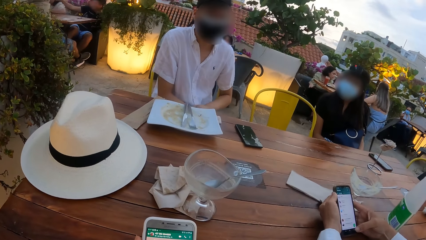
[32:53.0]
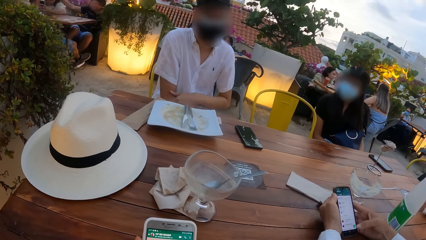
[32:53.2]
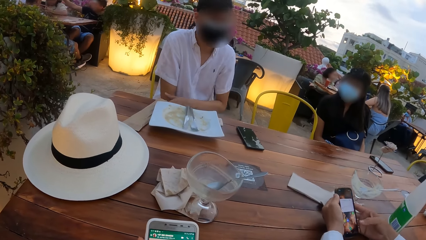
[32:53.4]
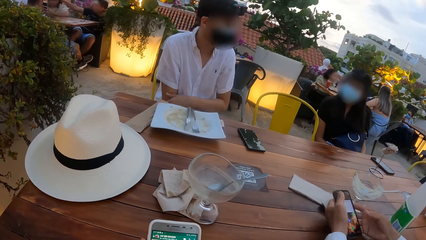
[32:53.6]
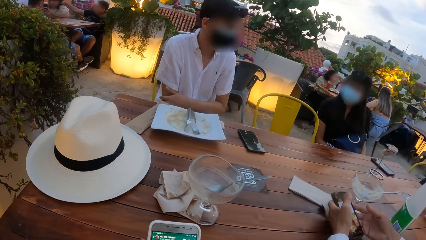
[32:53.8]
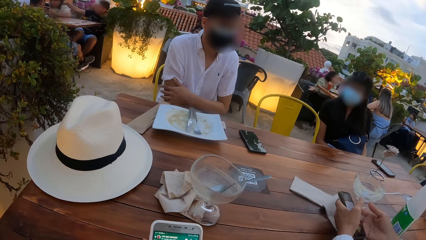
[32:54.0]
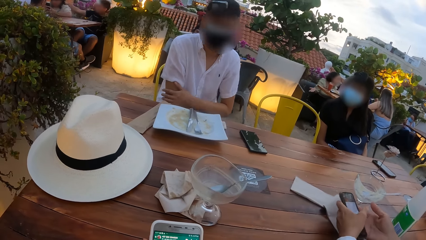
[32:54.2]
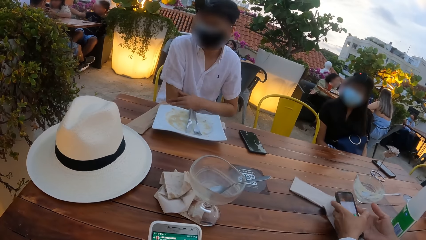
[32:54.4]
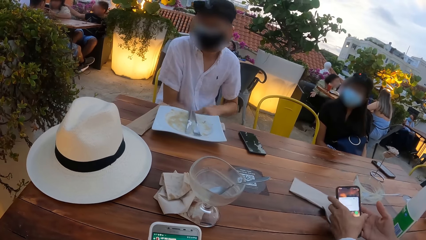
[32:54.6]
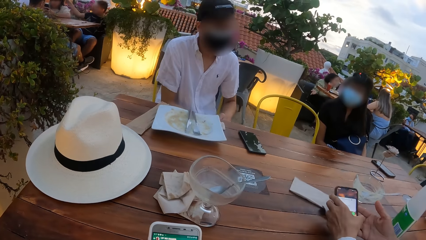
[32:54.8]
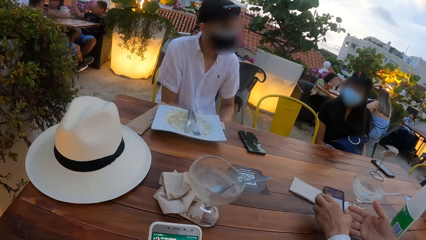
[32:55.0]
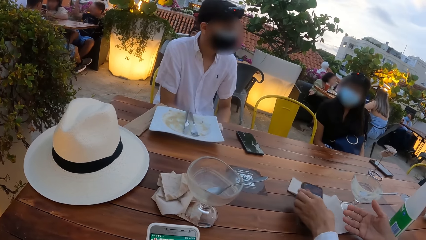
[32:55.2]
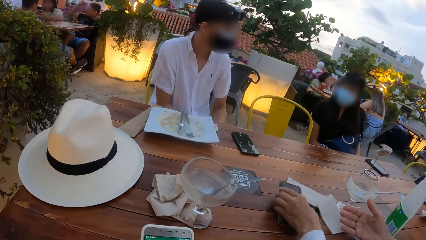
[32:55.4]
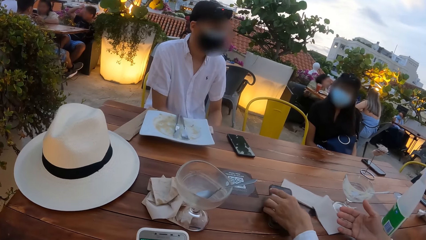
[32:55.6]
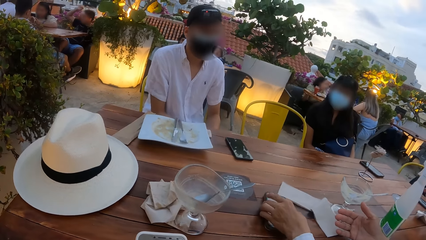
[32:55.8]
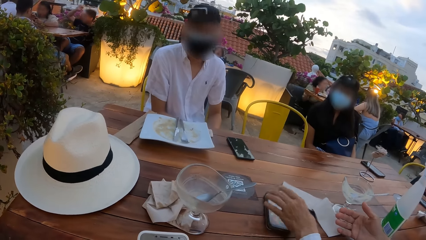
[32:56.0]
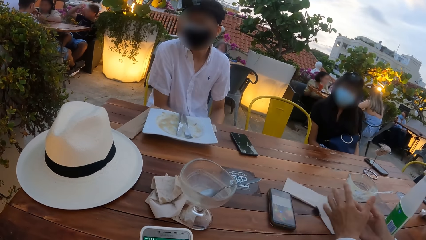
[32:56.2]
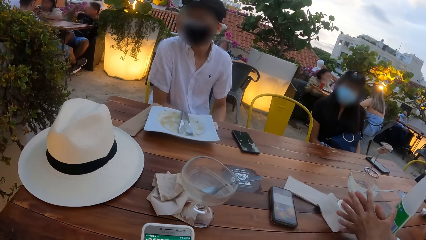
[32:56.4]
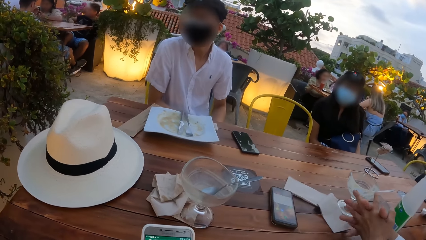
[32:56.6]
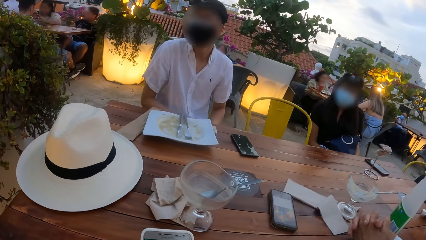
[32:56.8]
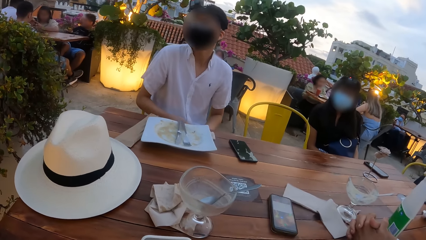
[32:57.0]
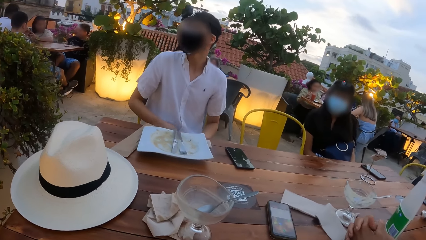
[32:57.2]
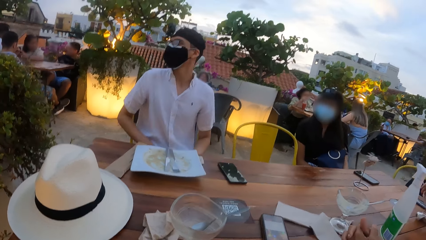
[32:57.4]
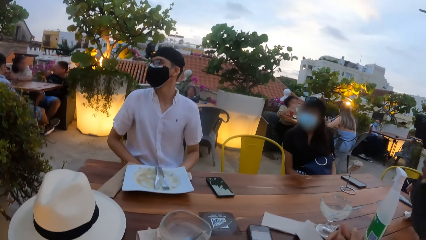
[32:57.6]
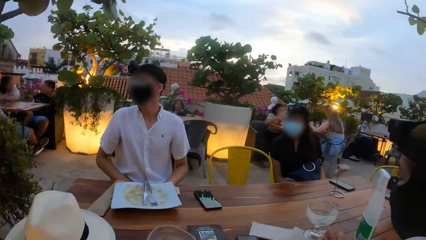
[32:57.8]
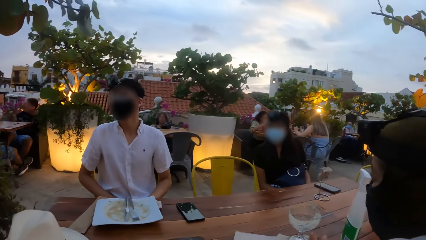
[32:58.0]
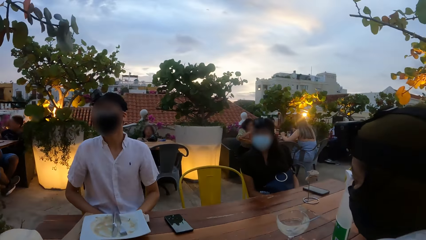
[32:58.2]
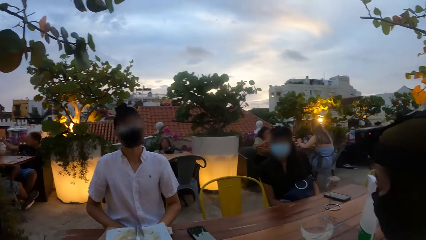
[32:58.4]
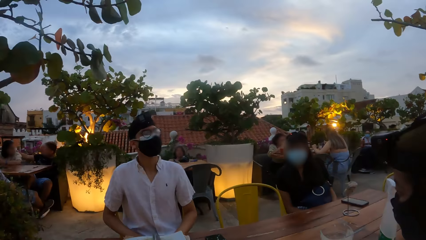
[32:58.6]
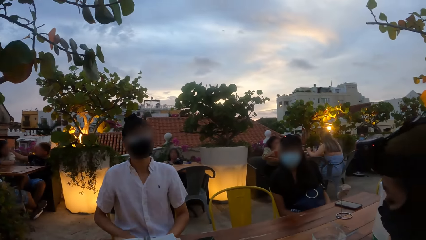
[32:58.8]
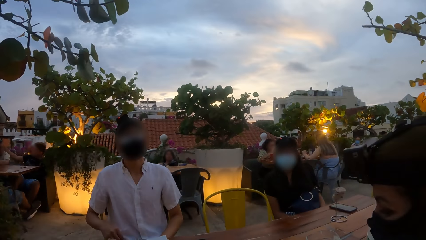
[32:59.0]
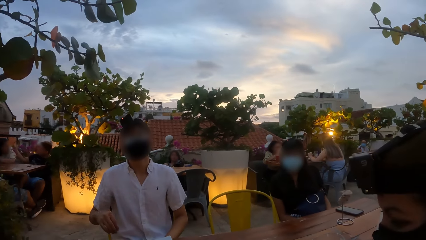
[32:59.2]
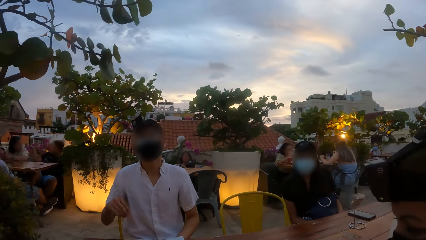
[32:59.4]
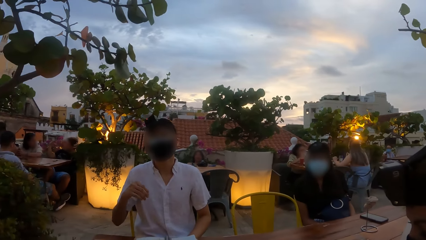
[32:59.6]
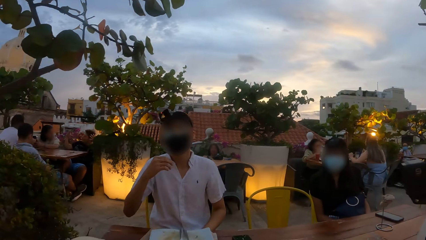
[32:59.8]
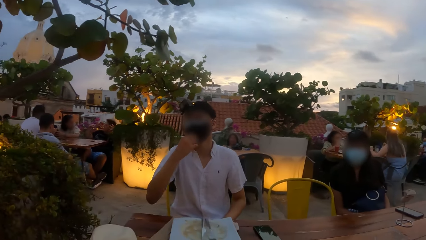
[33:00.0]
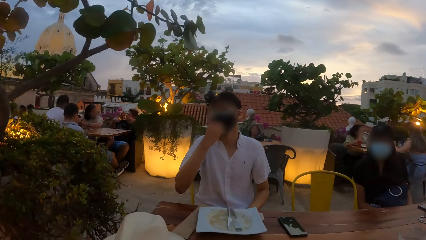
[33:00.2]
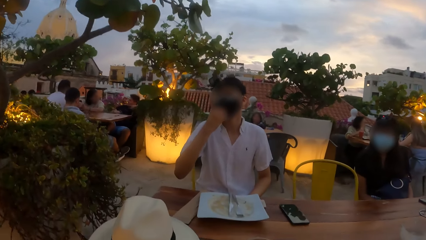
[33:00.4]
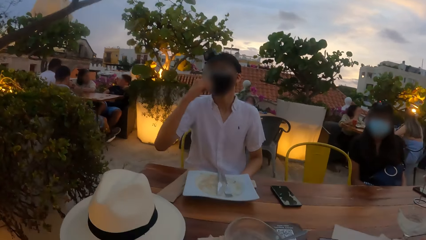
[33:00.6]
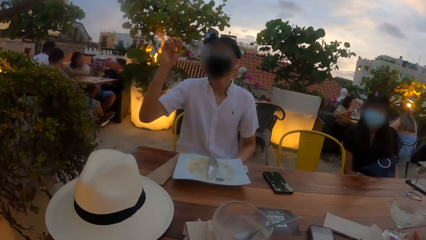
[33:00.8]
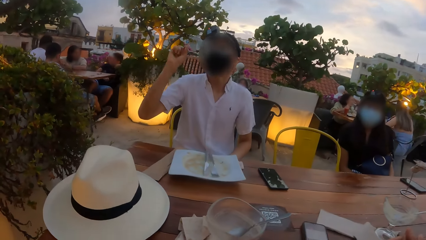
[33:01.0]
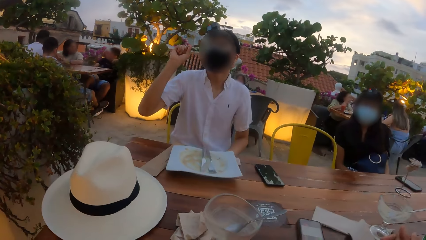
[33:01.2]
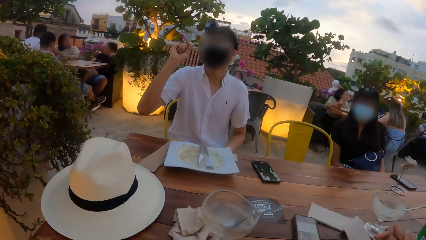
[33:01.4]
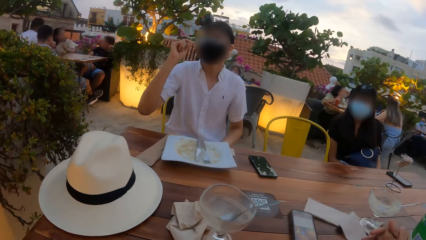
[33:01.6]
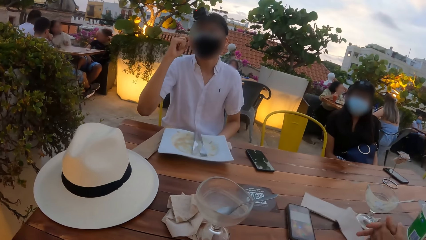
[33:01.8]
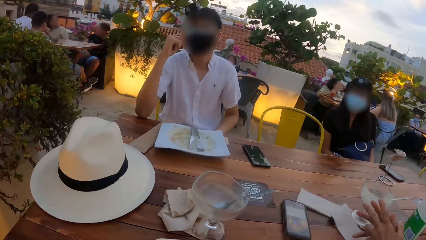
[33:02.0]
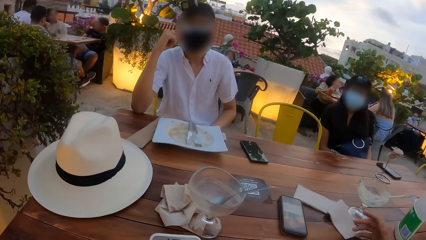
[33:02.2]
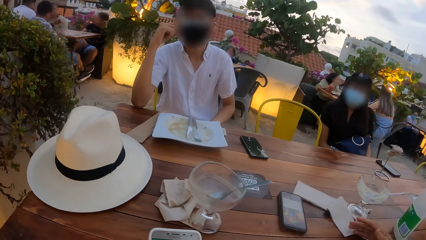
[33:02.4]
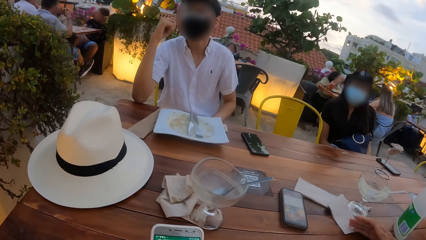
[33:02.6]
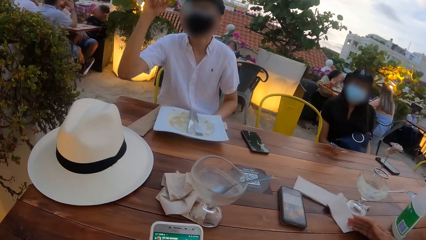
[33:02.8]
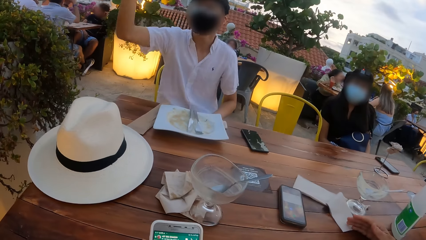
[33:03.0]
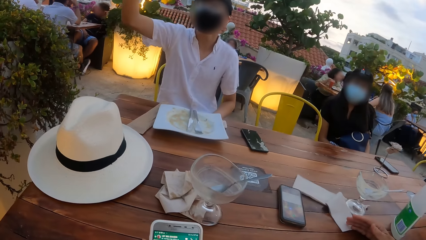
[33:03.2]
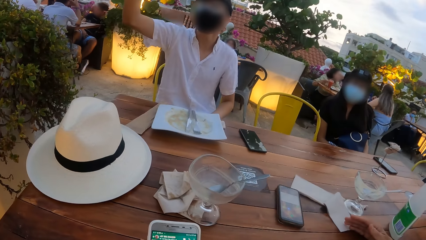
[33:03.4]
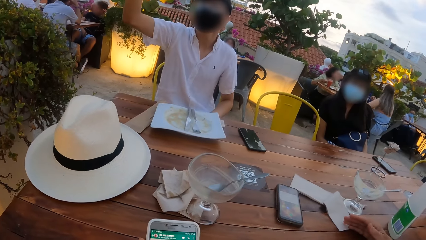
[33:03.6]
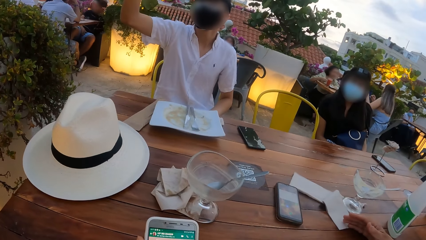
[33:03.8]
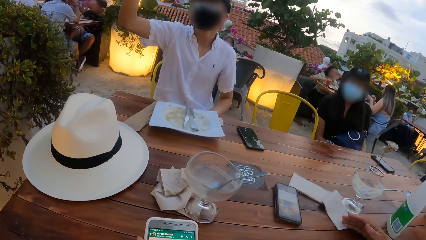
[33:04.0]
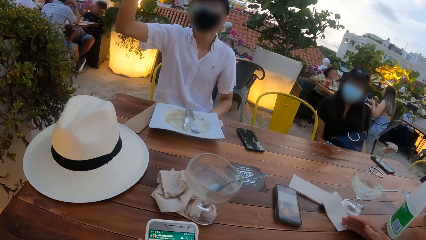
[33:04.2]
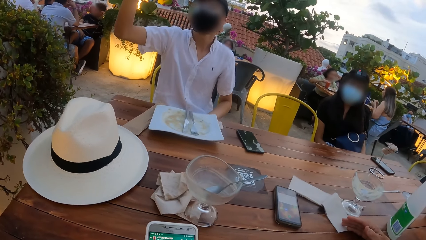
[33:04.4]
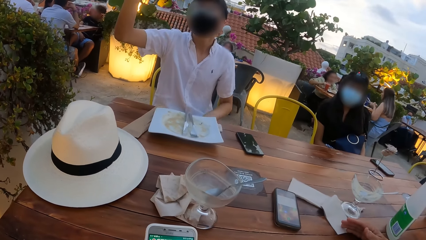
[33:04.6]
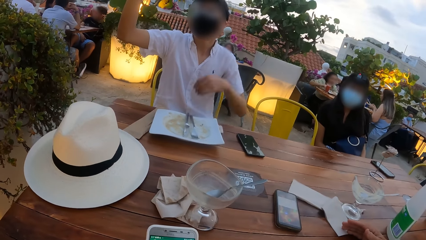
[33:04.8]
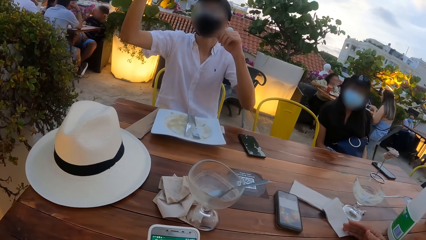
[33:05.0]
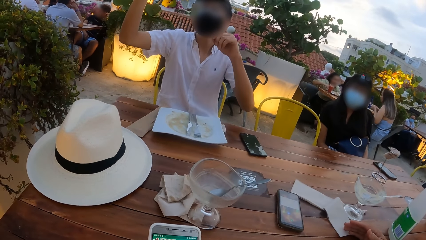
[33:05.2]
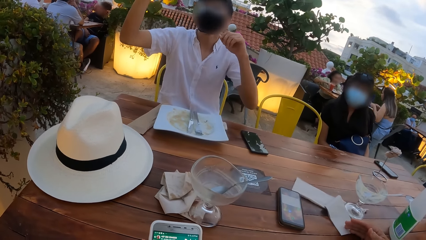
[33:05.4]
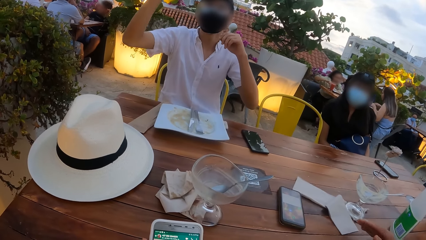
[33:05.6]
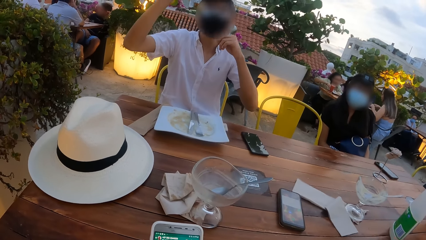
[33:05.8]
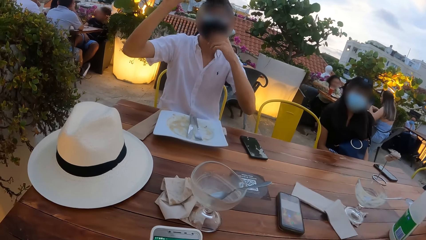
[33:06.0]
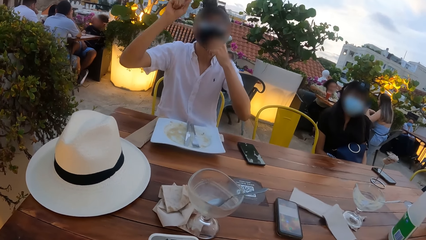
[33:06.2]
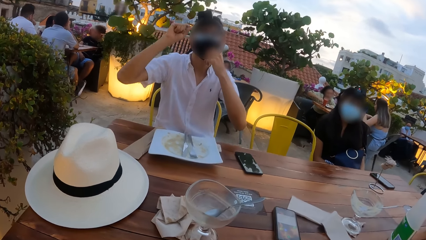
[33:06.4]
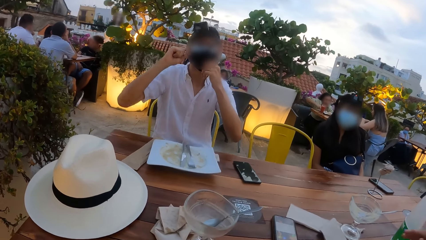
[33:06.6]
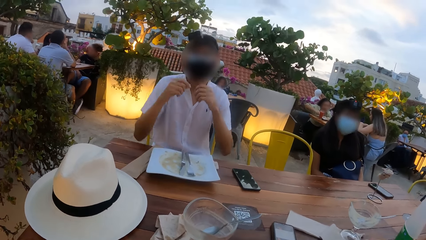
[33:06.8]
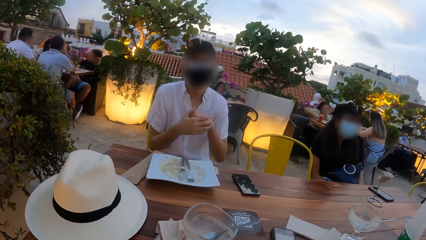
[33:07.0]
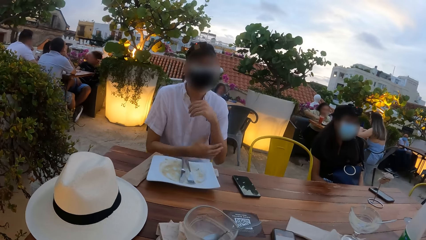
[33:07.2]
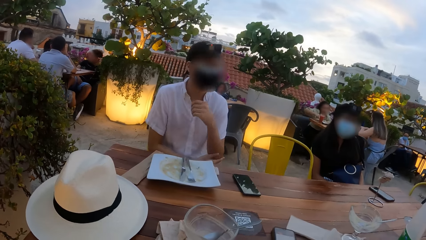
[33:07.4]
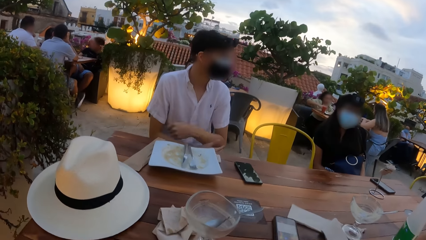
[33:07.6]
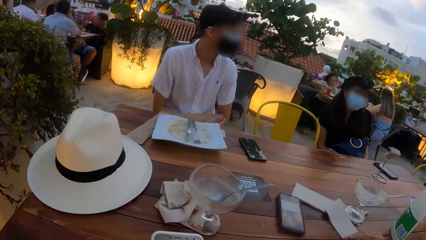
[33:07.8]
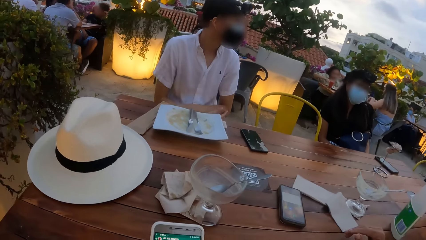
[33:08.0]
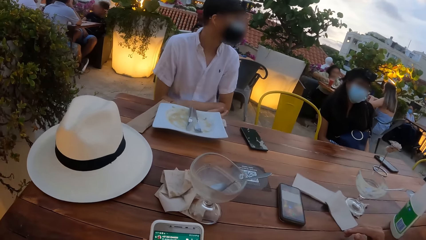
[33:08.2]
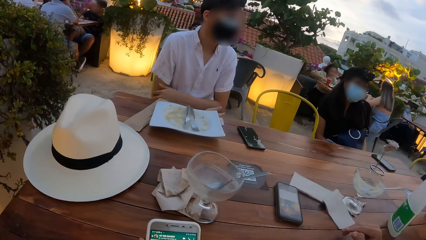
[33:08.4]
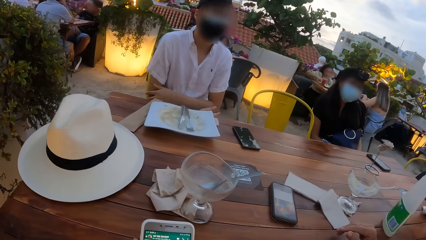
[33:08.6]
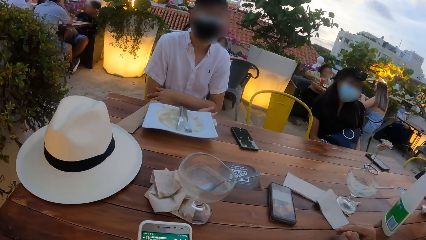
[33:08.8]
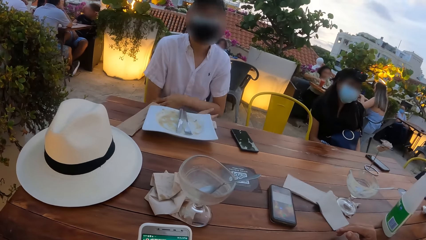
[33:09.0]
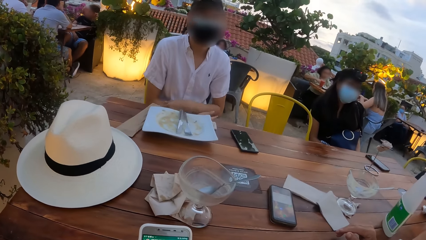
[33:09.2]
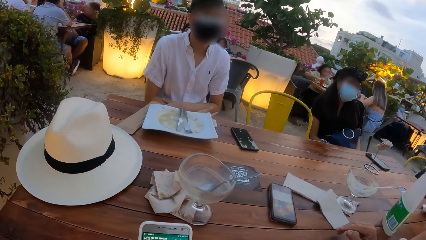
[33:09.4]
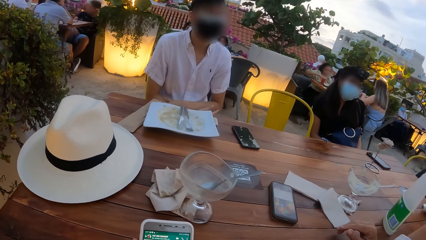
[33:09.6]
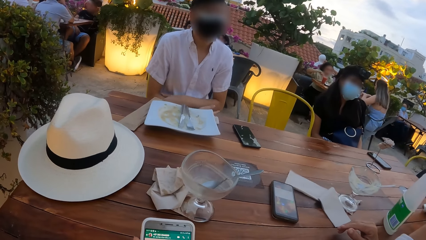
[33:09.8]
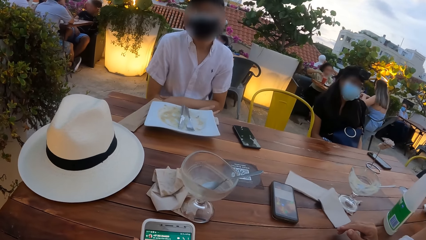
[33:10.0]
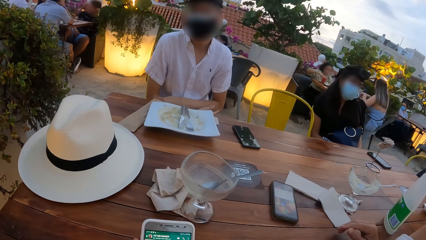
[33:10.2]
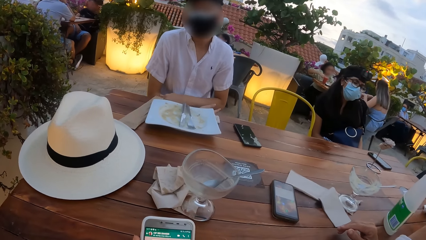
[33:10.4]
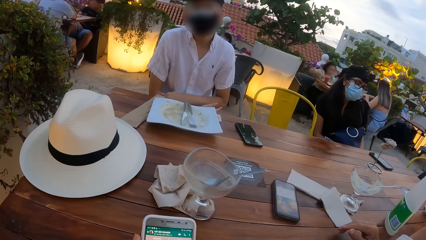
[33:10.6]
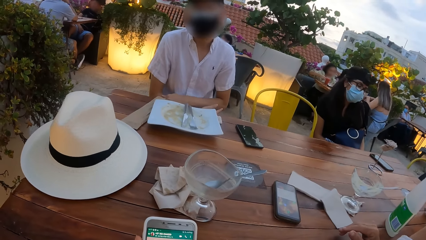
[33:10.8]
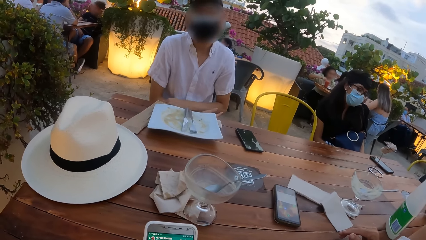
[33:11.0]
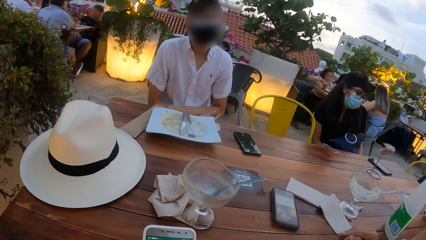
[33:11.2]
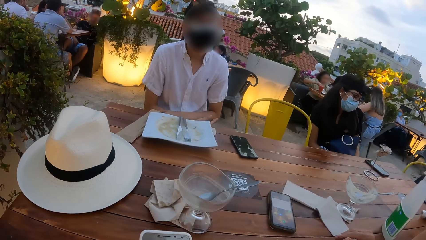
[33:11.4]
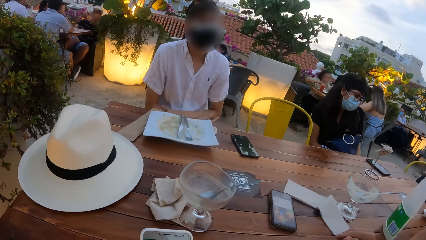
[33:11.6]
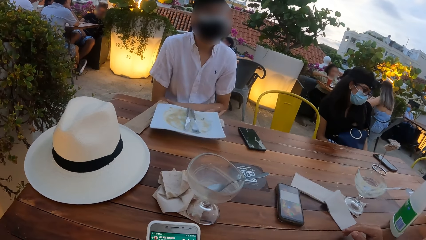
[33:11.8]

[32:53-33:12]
A woman looks at a man. The man rubs his right arm with his left hand. He scratches his hand. Another woman drops the phone on the table with her left hand. She squeezes her palms together and folds her fingers together. The camera wearer looks around a place. The man touches the nose mask on his face with his right hand. He demonstrates with his hand. He touches the nose mask on his face with his left hand. He places his hands on his lap or on a table.
